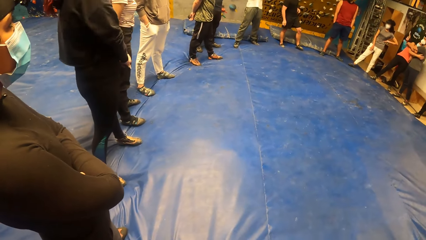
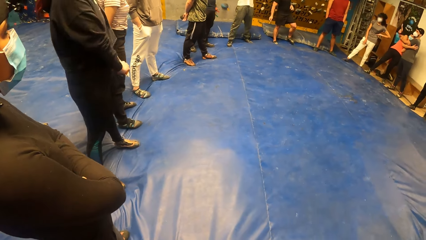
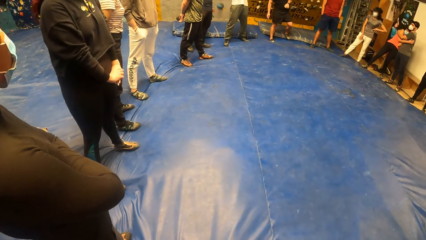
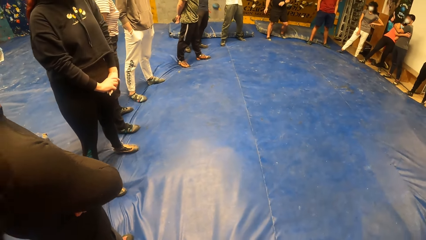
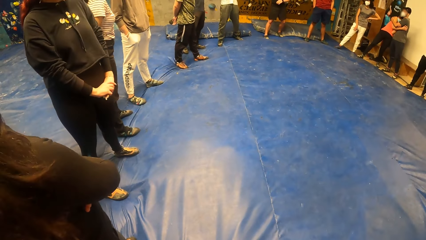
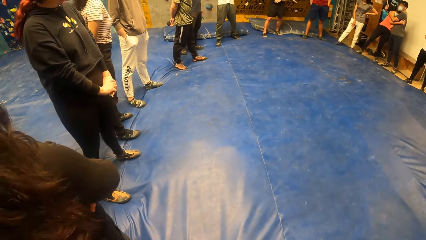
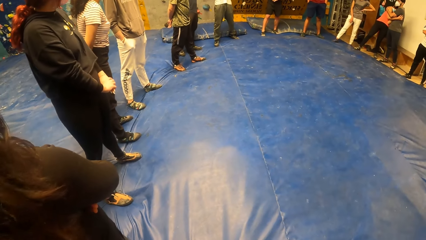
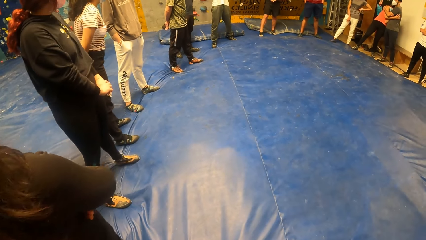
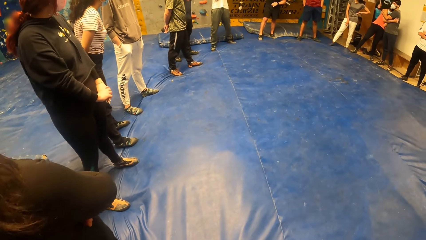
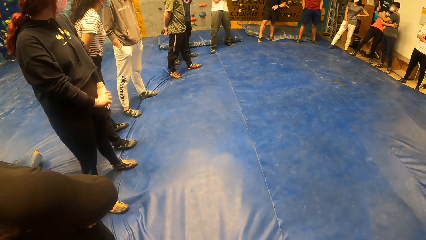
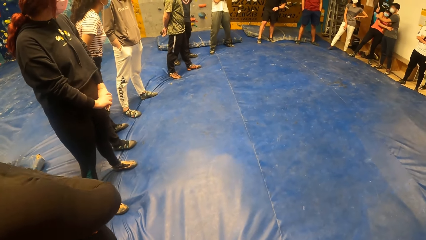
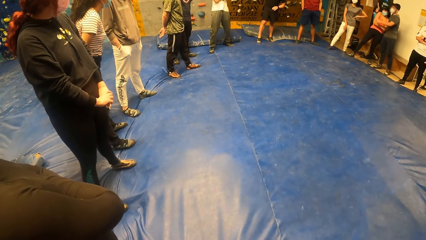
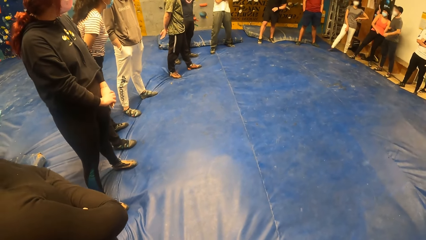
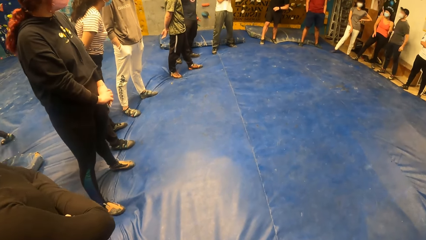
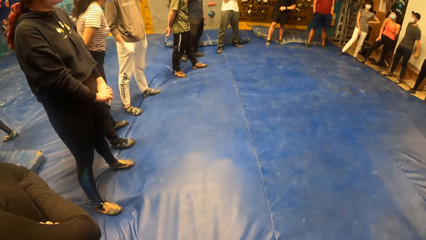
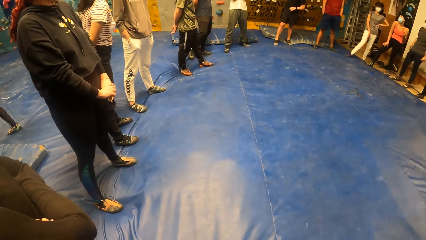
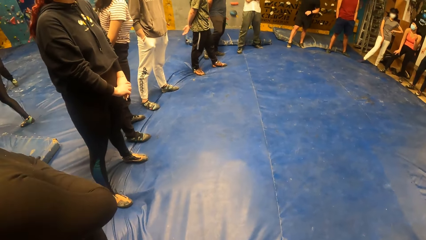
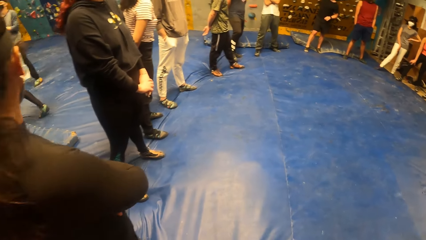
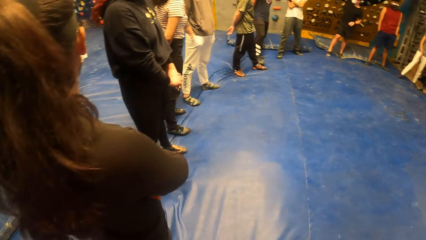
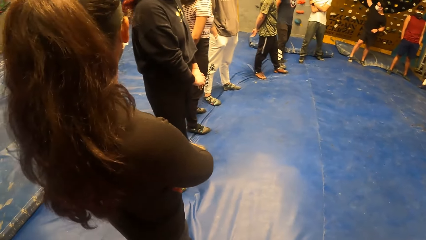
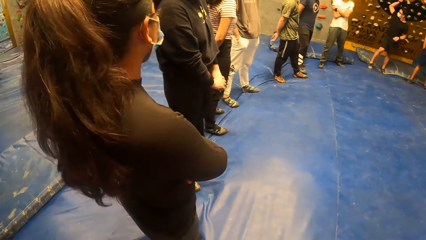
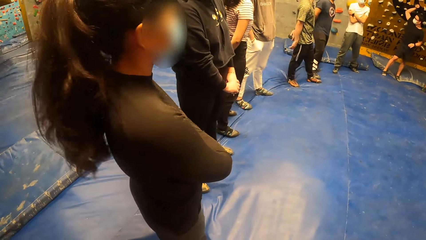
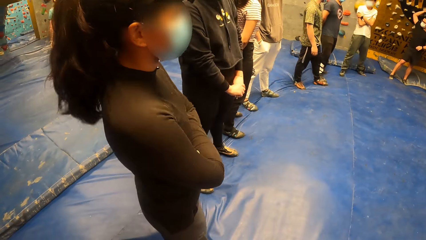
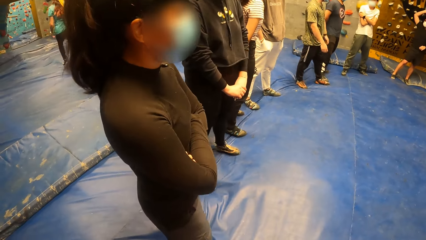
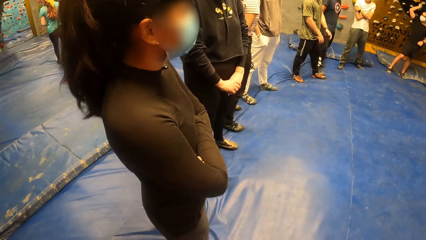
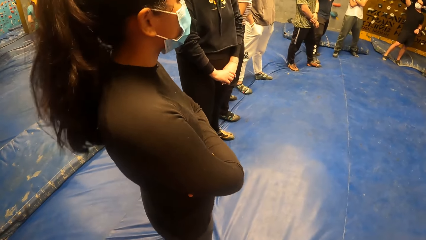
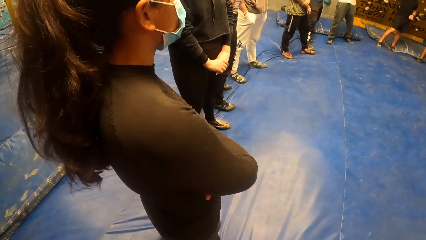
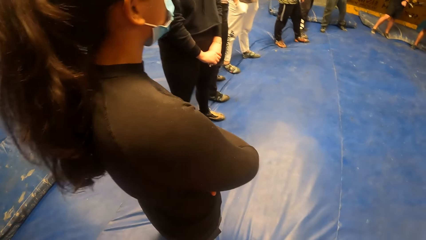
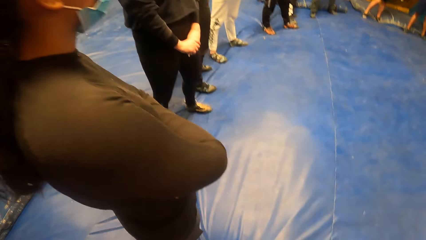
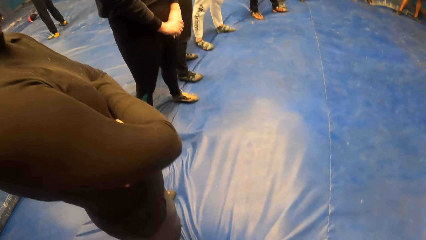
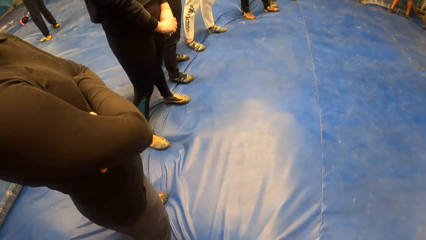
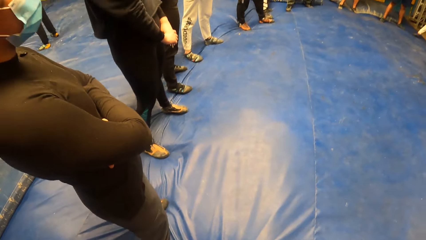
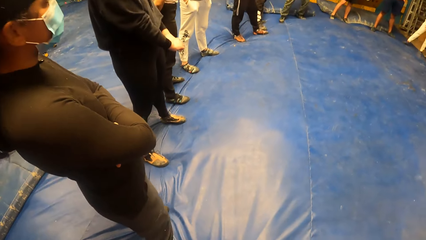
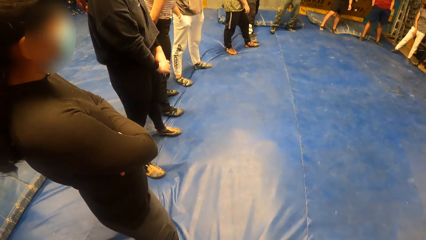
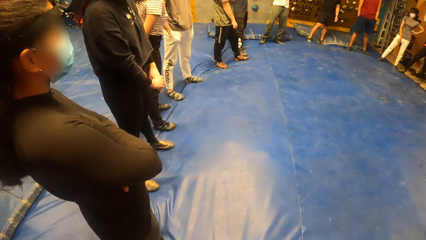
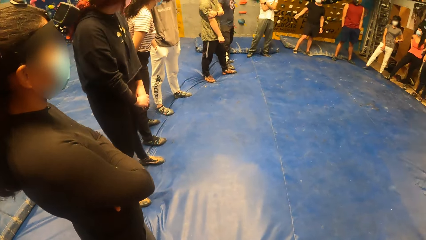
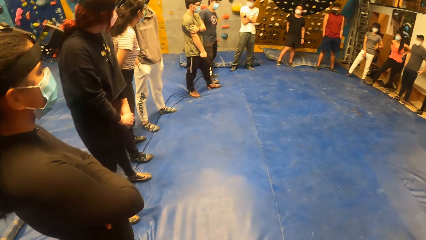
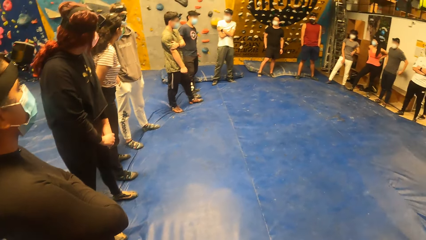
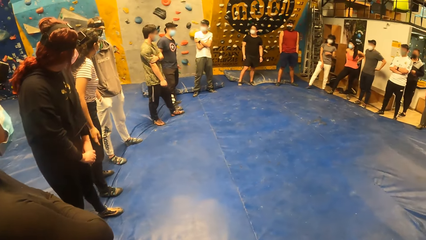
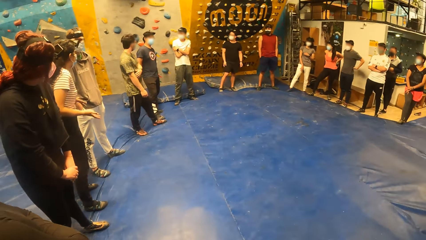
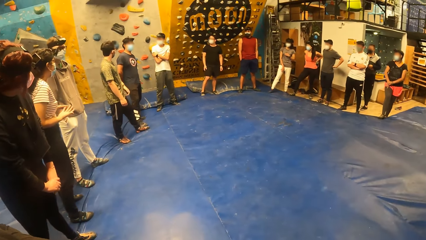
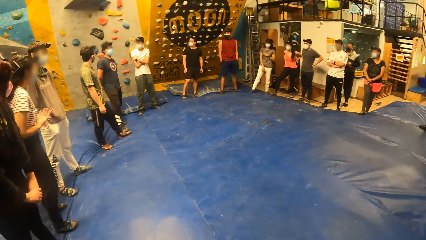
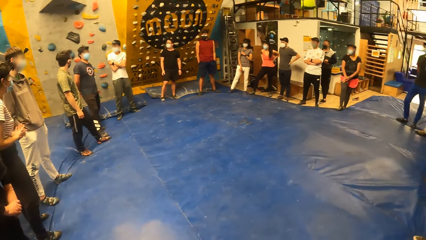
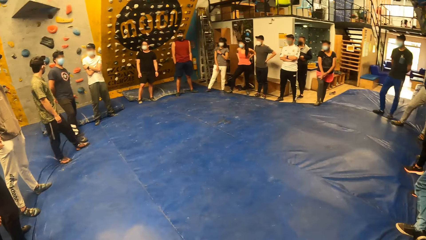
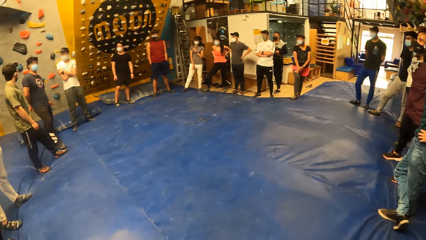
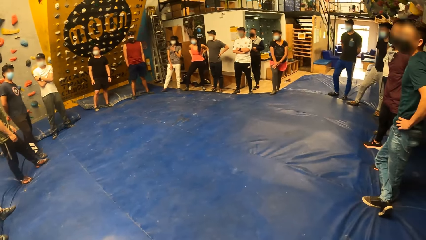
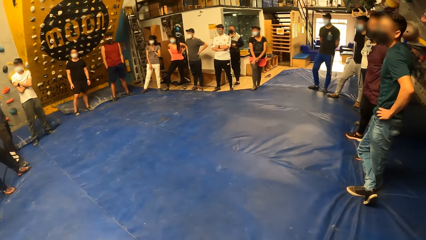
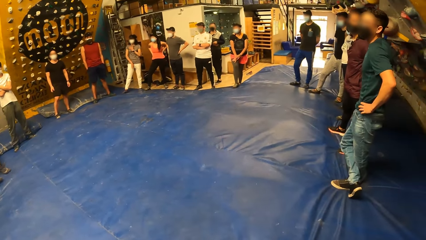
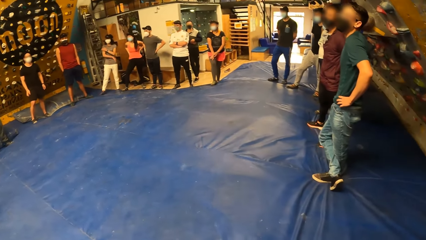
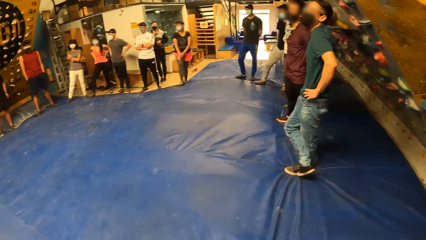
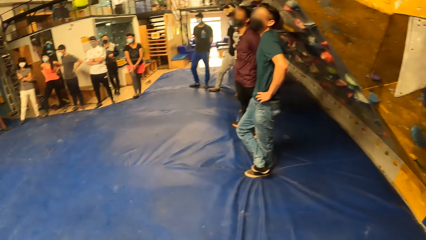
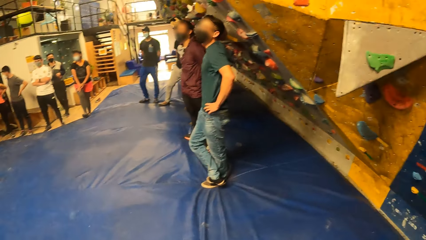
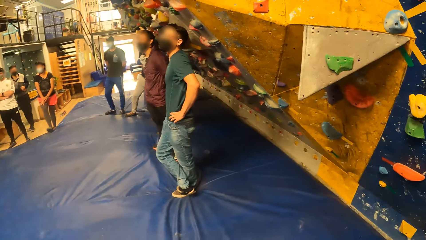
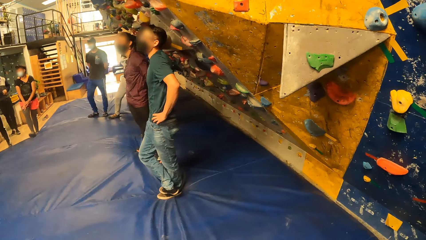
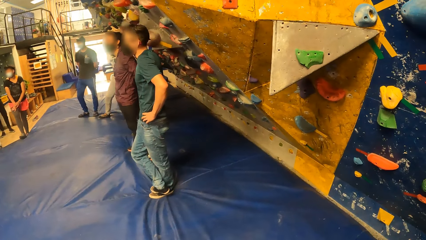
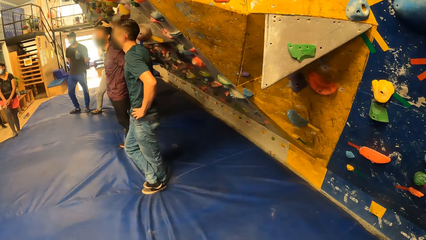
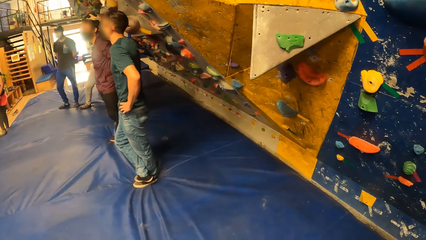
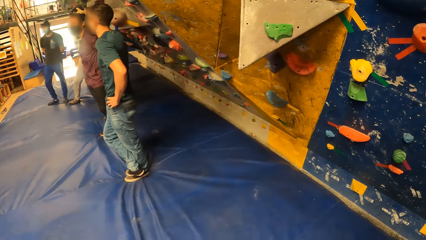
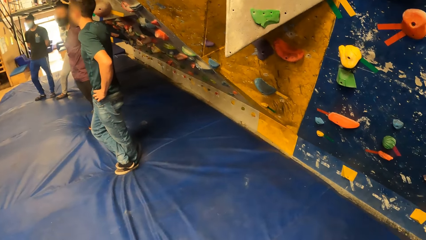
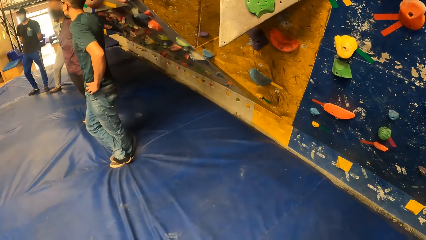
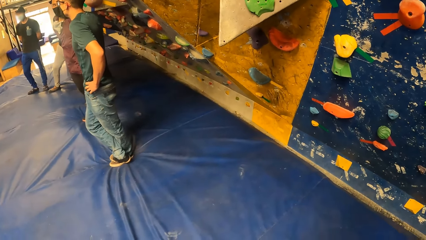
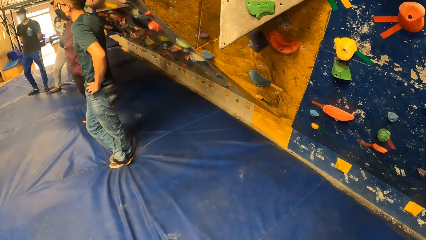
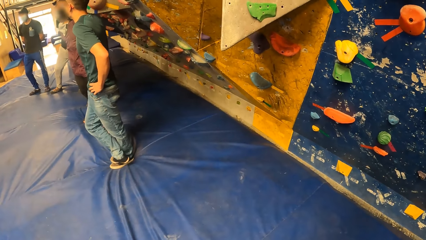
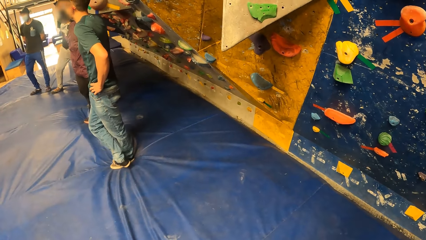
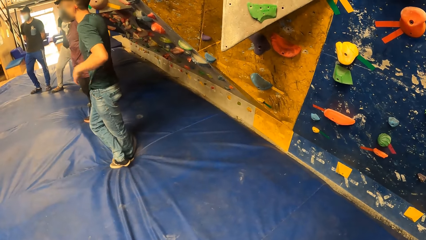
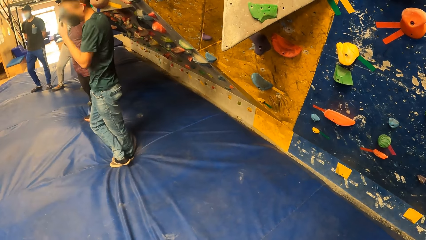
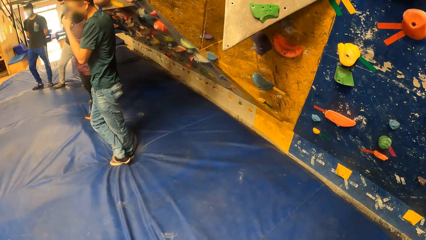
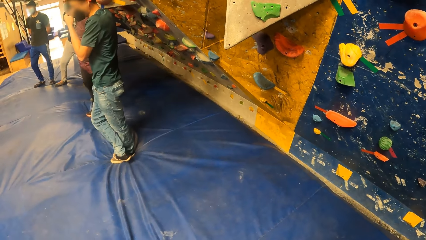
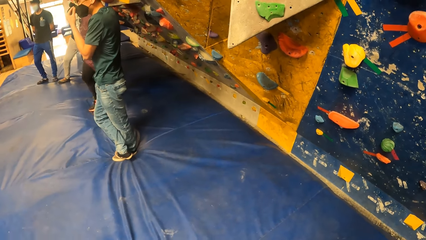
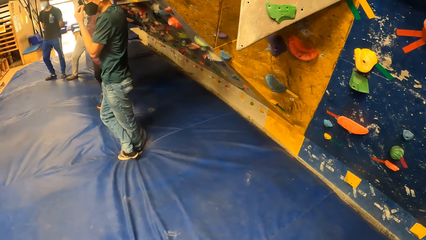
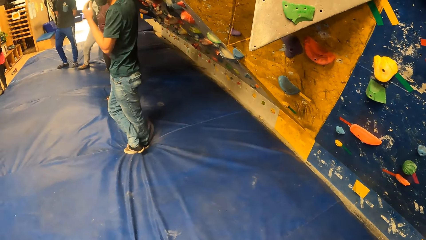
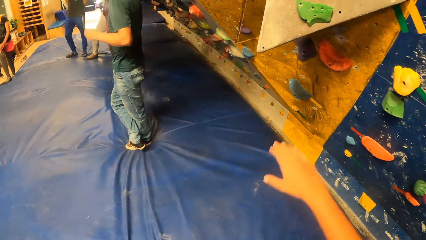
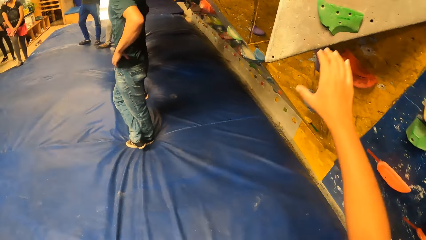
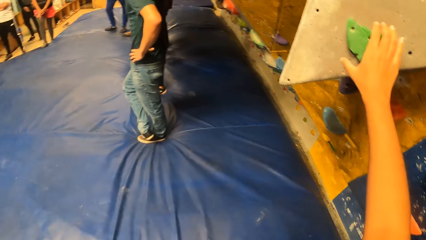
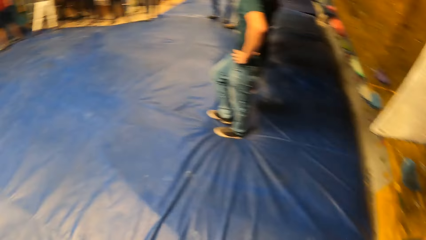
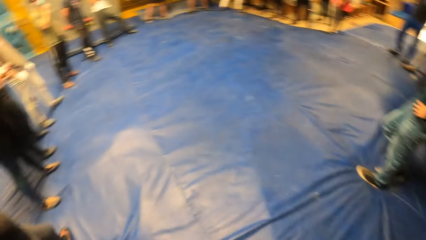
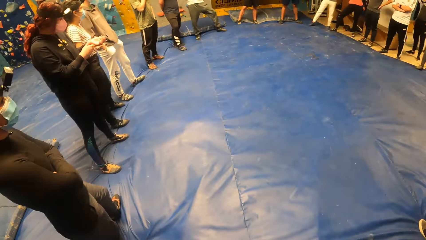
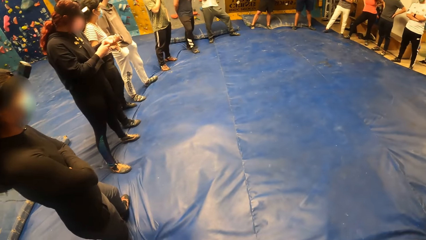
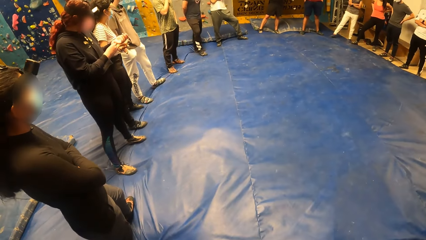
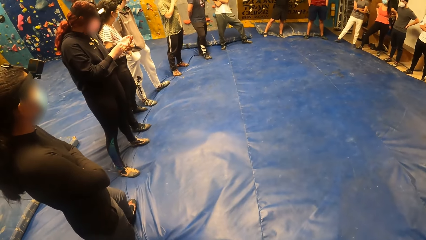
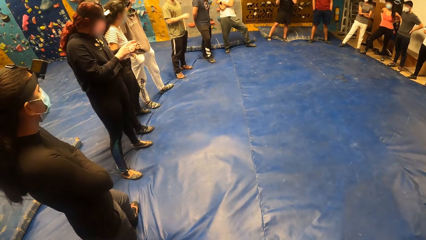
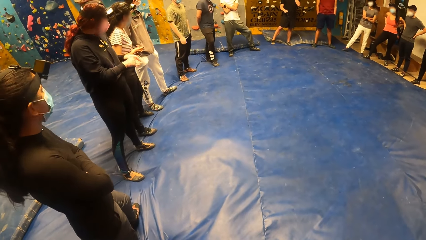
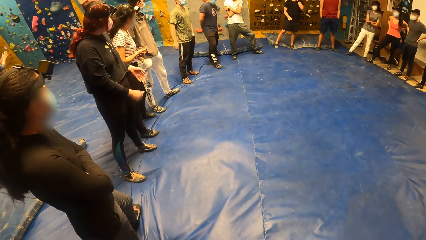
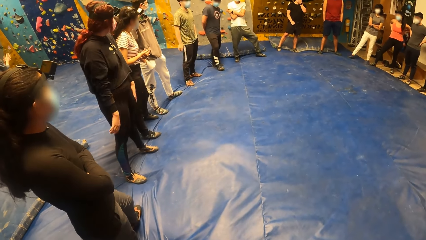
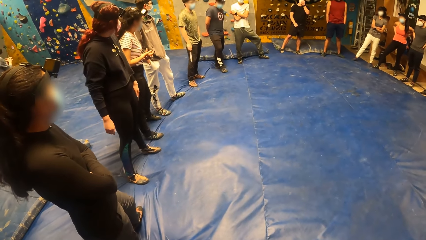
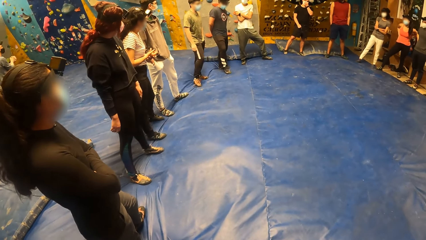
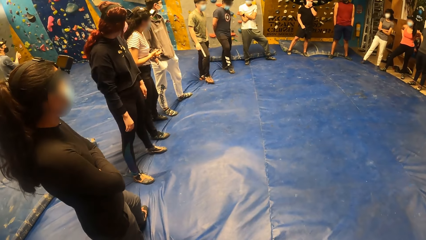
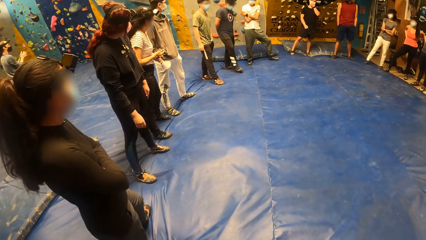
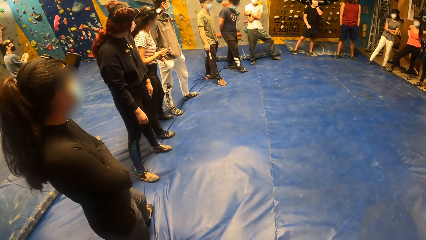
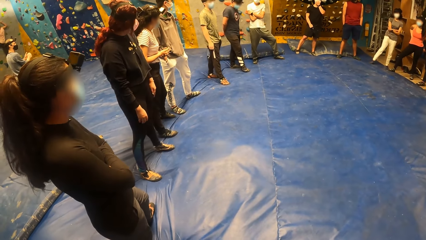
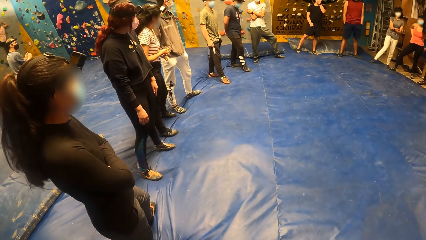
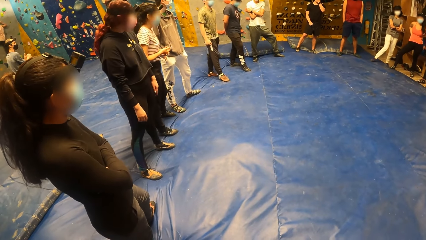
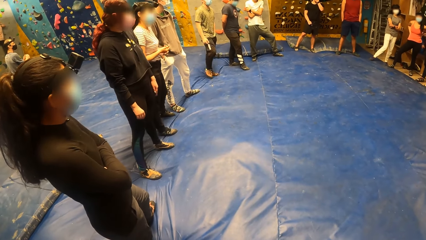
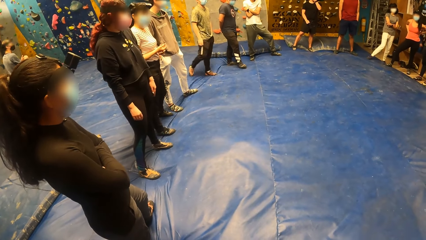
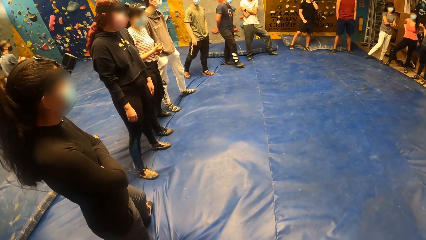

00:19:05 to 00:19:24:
A man adjusts a facemask on his face with his left hand. The camera wearer holds a climbing stone on a wall with her right hand. She touches the wall. She looks around.
